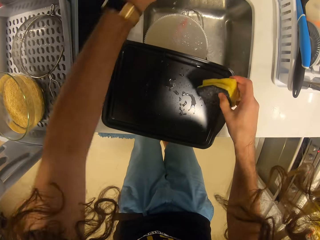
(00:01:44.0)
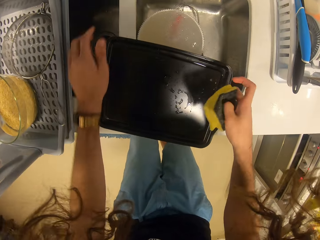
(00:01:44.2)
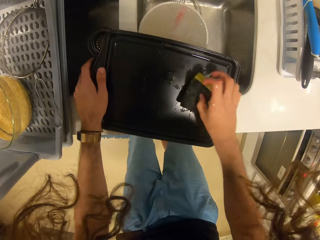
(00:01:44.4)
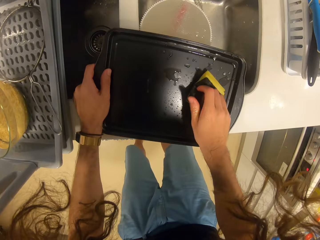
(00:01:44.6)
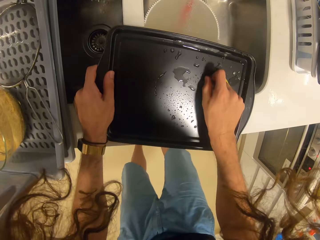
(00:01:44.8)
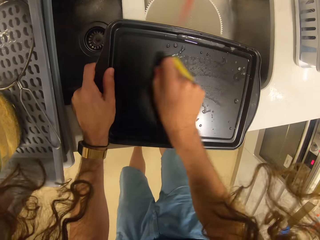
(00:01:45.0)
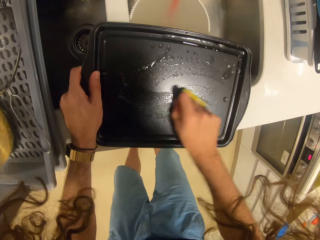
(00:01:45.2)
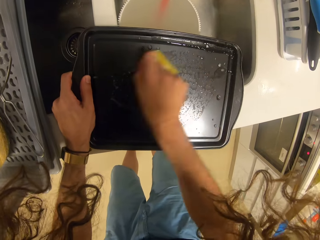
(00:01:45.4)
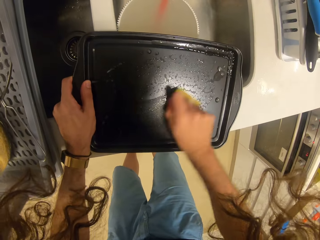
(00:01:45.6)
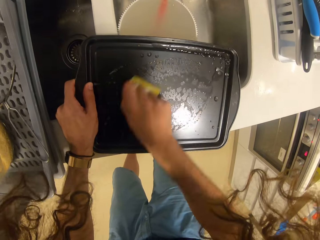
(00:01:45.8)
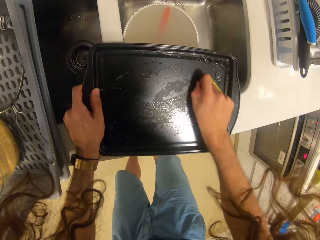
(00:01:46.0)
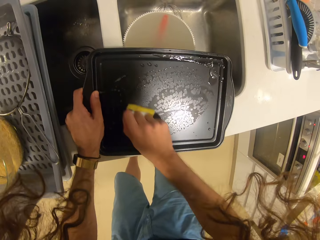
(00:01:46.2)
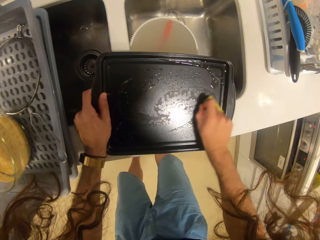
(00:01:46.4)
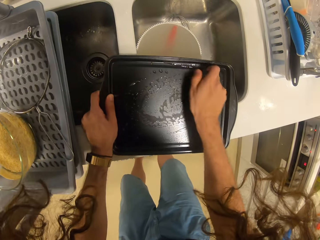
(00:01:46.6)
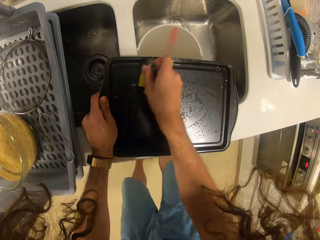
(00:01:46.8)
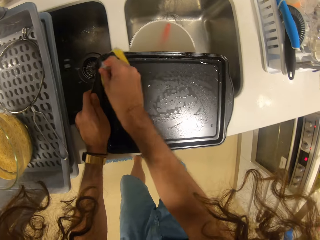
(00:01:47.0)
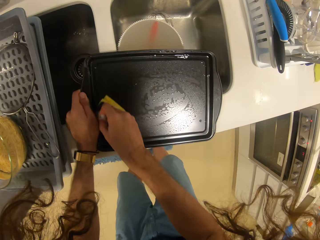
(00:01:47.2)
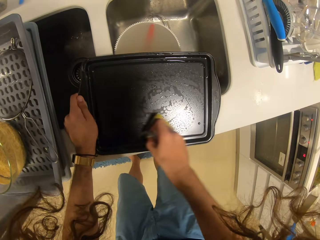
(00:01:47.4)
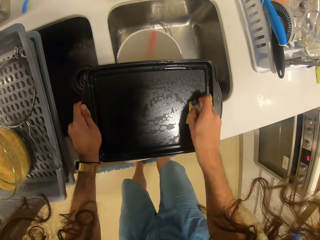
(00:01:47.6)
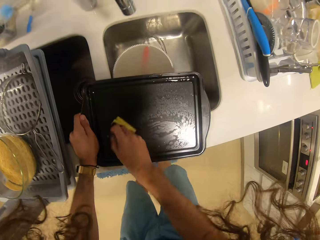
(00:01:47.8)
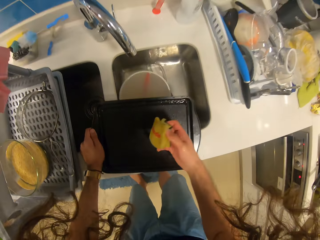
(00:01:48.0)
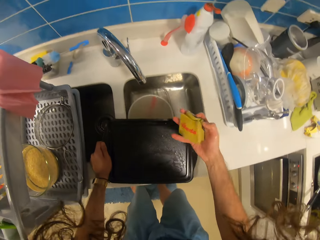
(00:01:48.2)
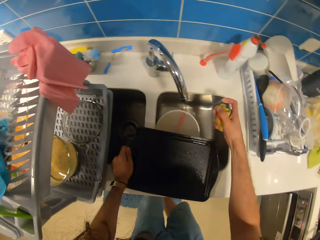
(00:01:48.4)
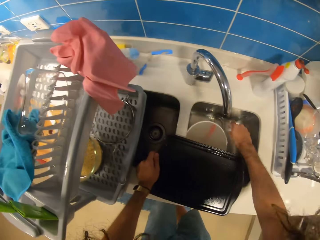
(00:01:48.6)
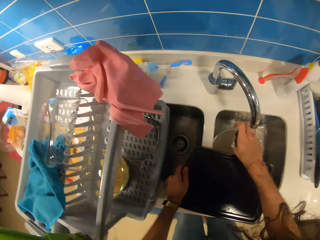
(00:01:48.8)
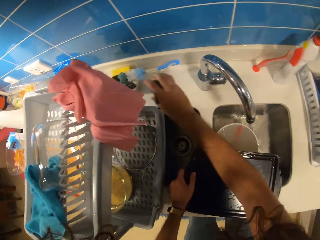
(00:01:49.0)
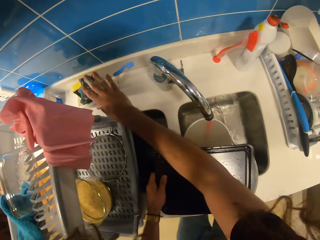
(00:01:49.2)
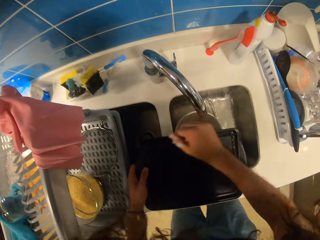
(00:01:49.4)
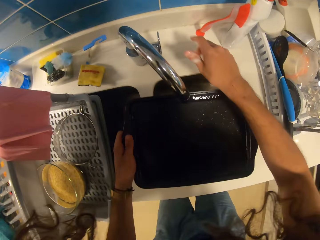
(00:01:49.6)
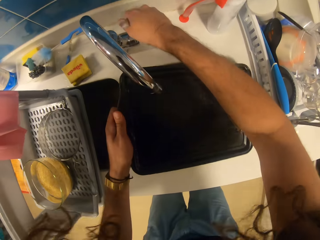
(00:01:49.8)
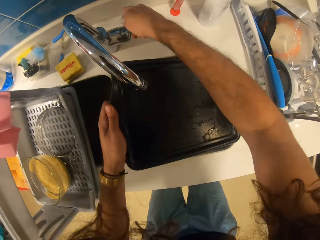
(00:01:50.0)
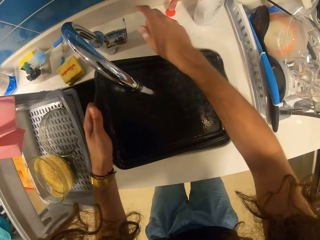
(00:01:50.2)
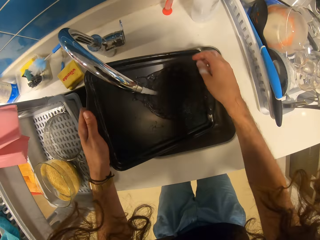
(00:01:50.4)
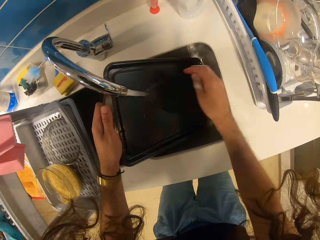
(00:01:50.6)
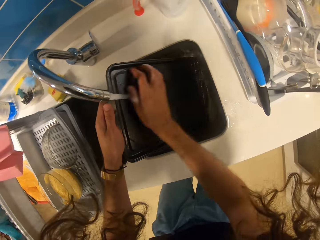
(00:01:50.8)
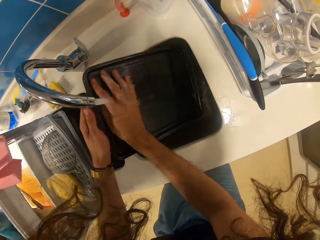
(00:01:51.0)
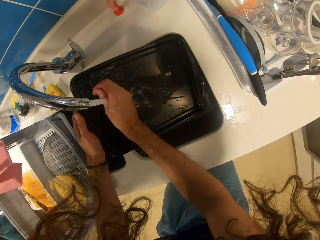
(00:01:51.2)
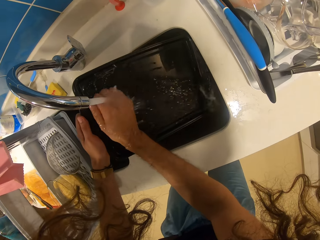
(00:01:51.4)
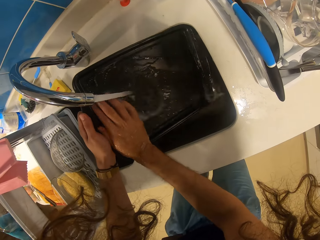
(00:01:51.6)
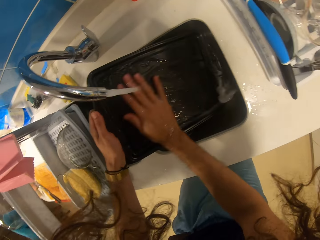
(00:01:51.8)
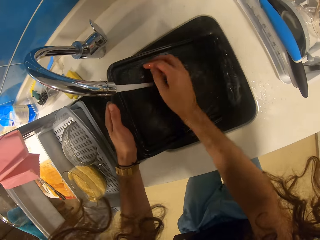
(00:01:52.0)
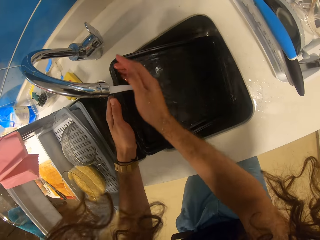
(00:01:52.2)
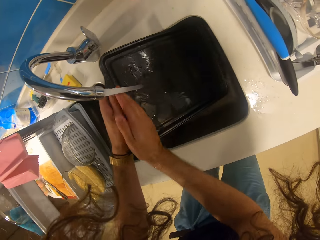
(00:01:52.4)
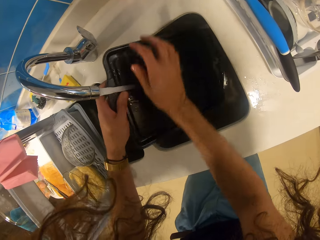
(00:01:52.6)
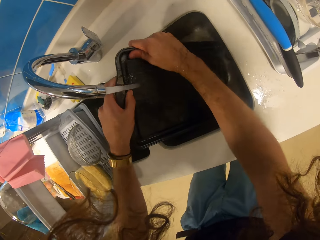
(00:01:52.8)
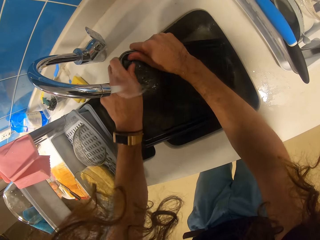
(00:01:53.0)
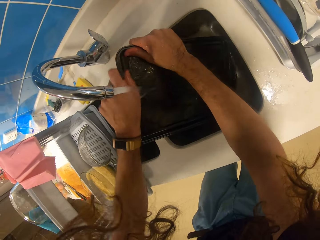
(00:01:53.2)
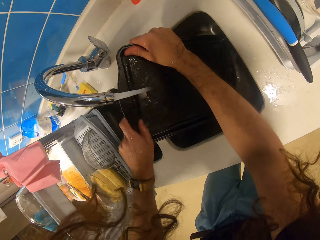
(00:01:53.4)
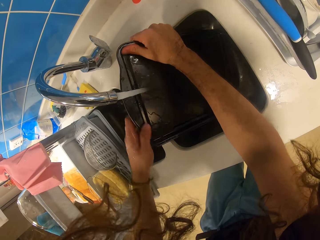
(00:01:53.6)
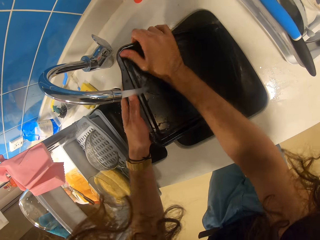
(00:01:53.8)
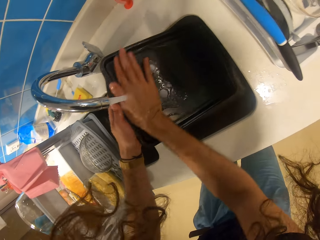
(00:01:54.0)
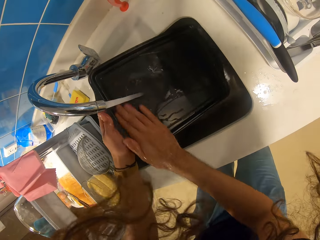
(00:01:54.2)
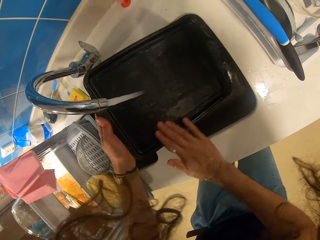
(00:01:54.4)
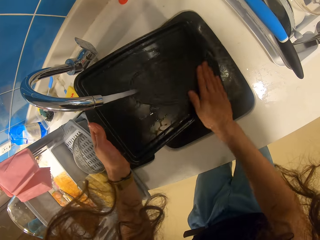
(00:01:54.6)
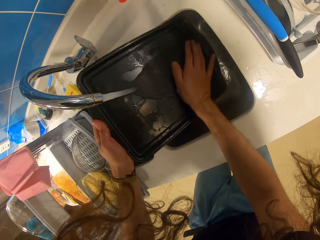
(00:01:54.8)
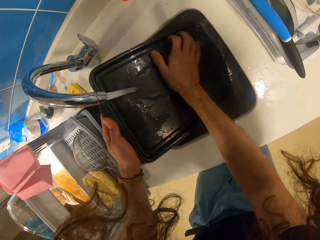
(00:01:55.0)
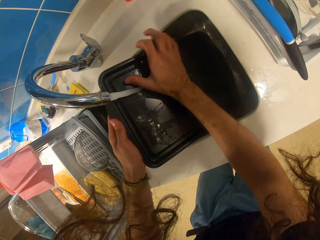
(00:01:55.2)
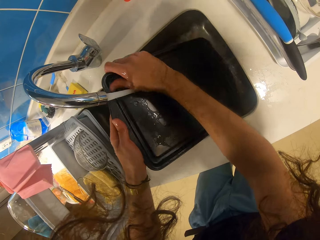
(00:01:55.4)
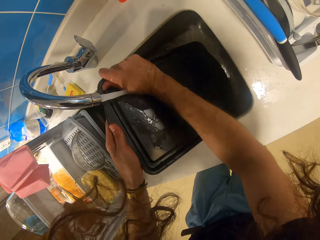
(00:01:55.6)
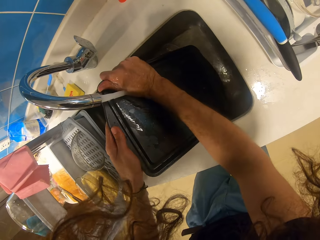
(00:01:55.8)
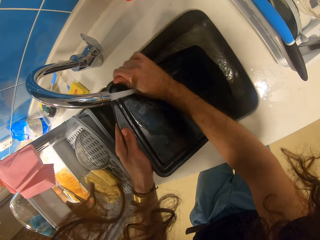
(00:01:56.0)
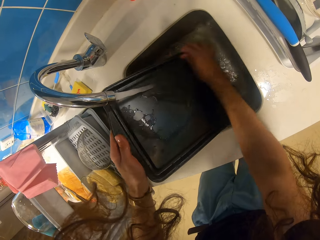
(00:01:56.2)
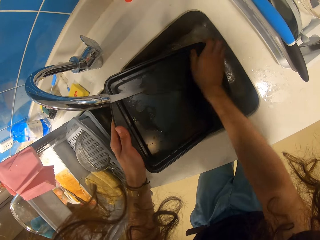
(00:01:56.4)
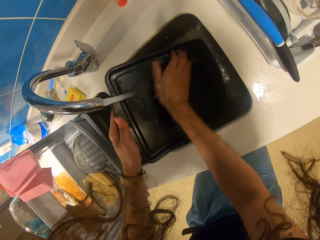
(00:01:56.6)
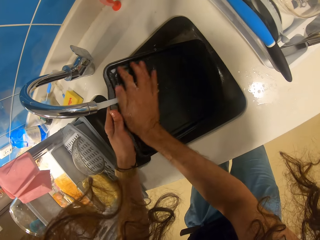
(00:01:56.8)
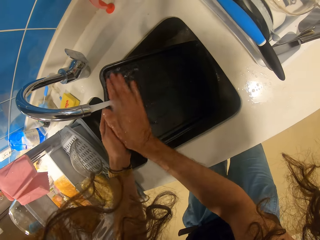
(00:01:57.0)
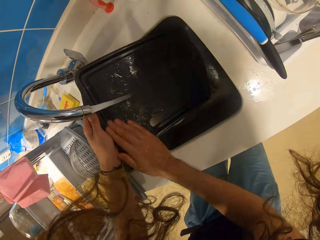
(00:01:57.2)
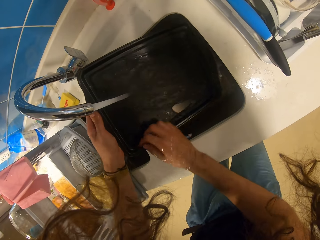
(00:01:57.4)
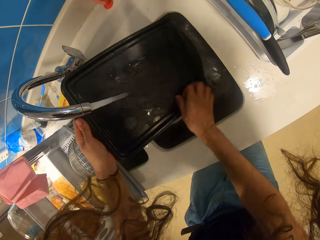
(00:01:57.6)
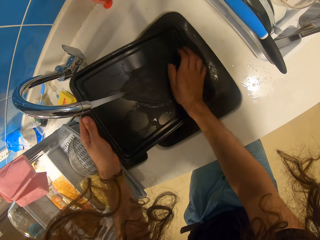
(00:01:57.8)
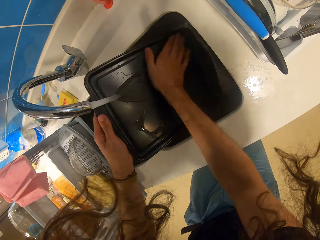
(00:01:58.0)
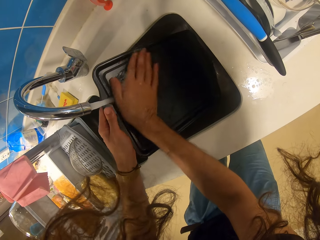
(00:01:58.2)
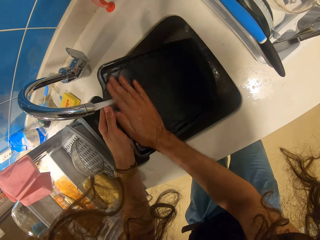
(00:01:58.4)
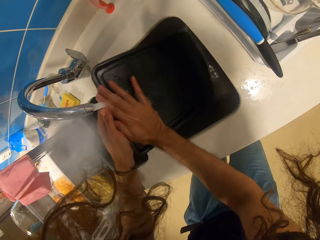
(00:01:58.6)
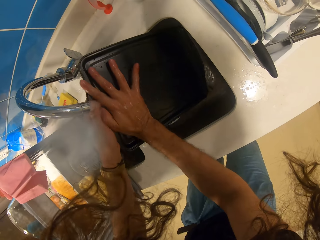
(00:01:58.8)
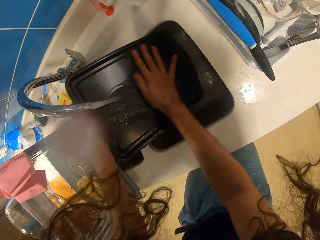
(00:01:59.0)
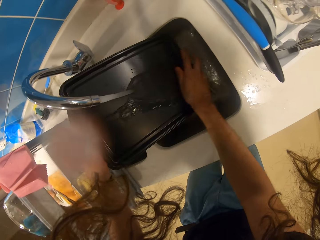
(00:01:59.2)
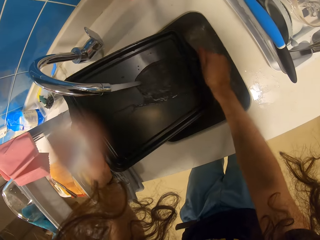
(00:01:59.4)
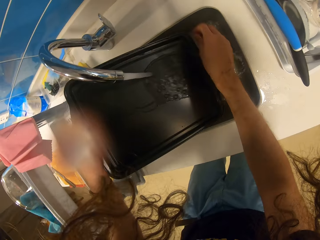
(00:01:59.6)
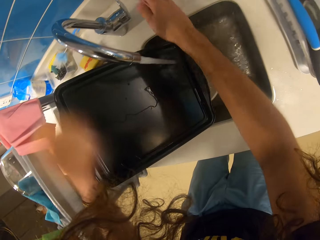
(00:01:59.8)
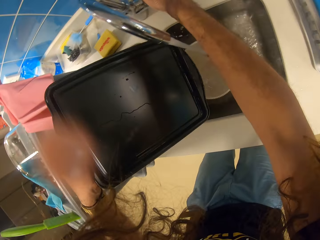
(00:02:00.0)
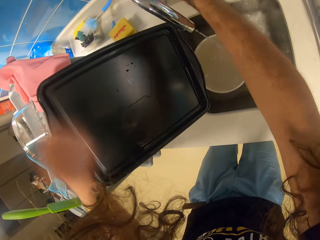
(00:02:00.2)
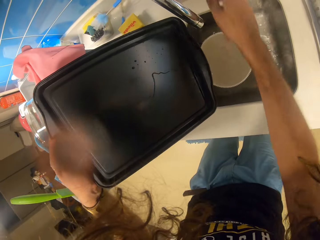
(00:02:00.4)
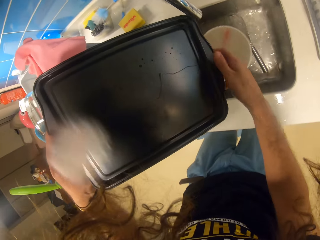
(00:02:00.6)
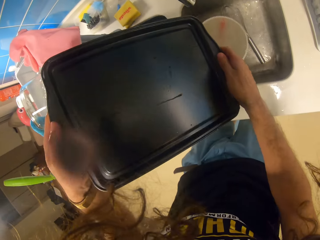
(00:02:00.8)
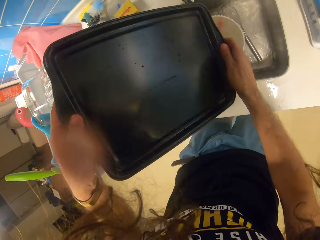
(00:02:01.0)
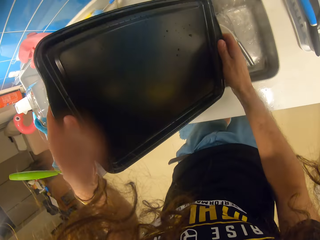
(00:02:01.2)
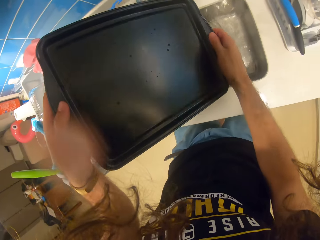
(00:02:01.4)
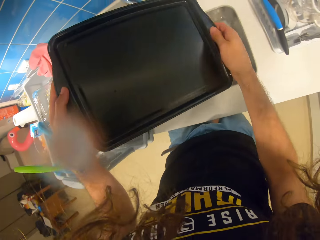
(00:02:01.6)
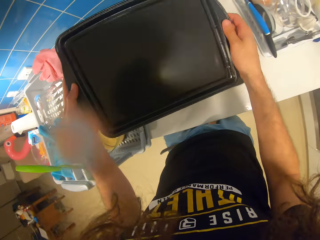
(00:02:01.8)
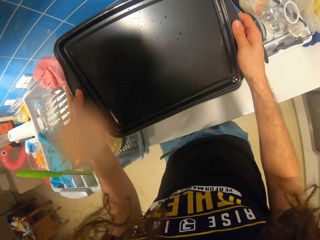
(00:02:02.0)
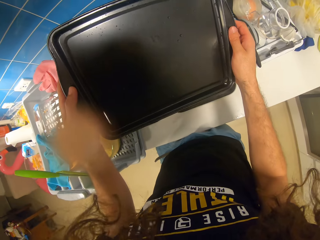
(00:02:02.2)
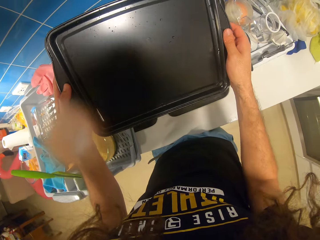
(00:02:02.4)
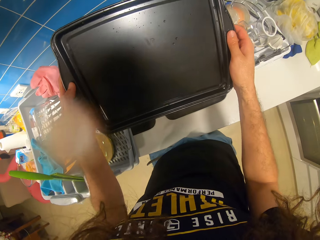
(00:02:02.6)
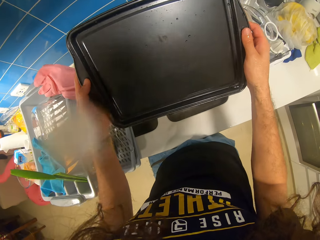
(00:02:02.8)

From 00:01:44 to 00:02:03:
The camera wearer closes the tap, washes the tray and wipes the baking tray. They put the sponge aside. They cleanse the tray with water. They close the tap.

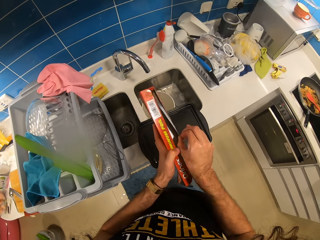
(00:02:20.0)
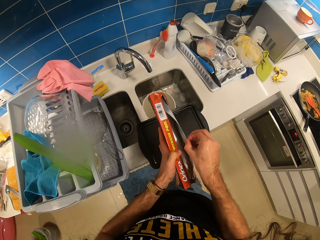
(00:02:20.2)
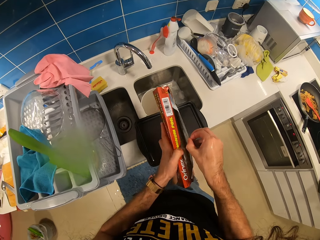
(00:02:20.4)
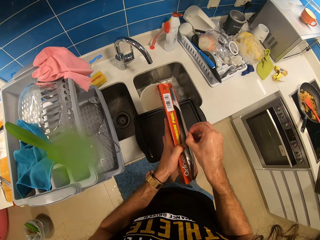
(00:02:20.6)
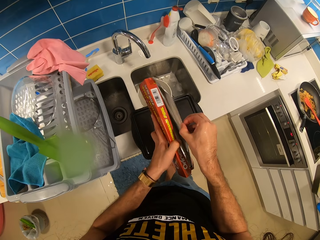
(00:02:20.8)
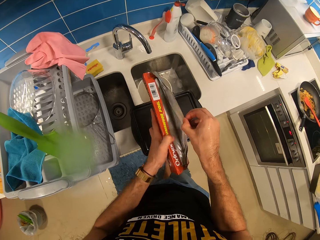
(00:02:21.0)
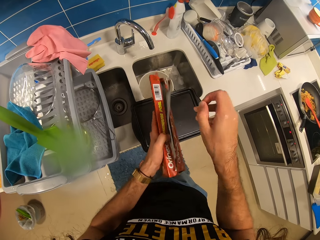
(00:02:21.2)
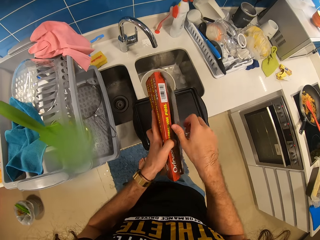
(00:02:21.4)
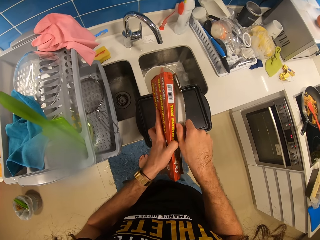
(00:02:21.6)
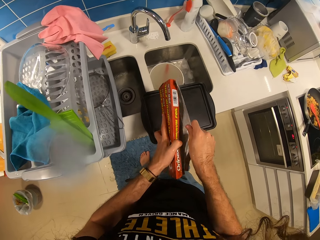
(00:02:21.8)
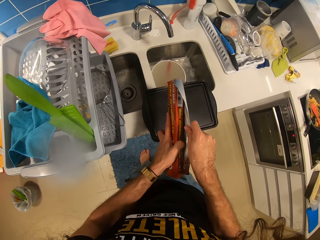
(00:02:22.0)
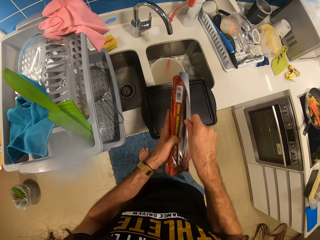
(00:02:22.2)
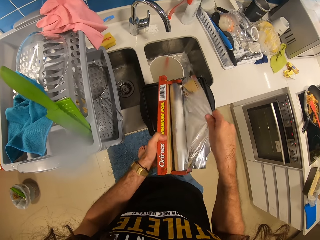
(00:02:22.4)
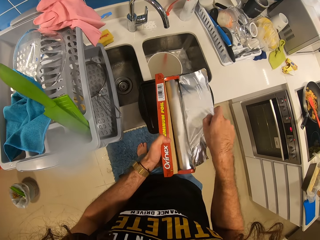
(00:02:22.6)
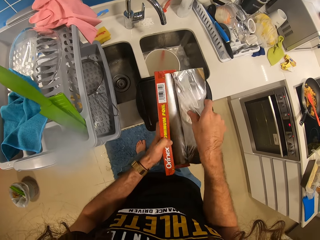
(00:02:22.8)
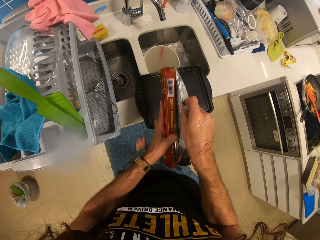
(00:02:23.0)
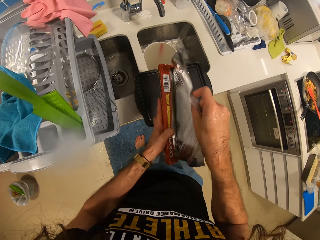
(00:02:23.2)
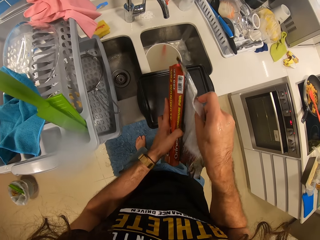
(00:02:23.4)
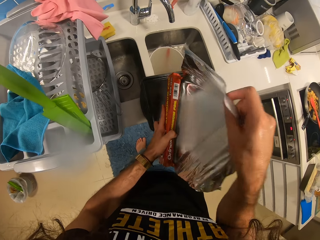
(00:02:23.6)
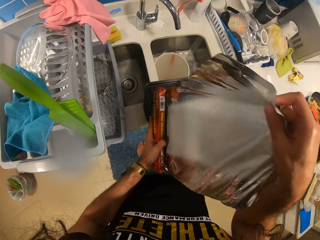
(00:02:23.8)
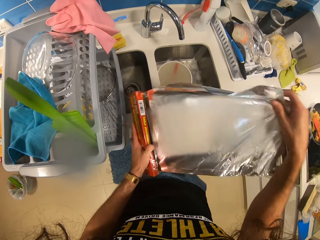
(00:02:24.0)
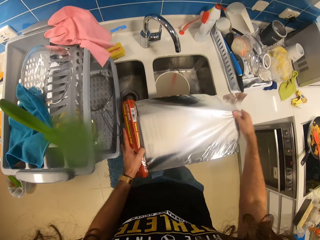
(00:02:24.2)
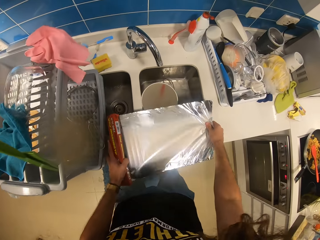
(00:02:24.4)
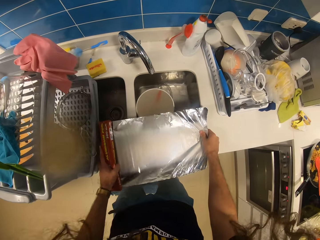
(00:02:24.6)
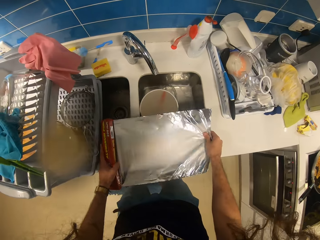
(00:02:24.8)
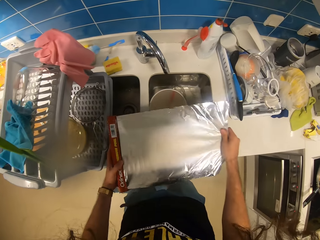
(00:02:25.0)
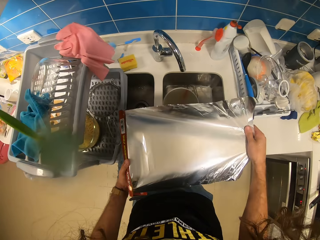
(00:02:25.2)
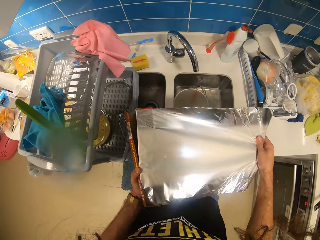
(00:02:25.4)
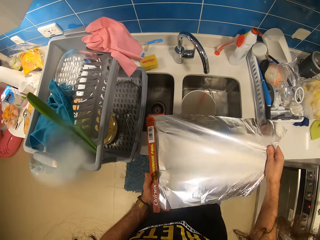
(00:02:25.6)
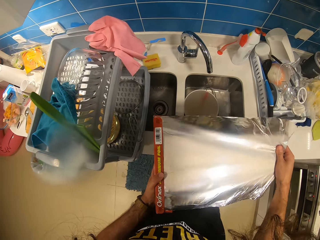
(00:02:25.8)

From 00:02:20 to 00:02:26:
The camera wearer pulls the foil paper.
